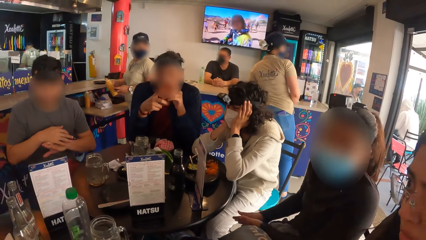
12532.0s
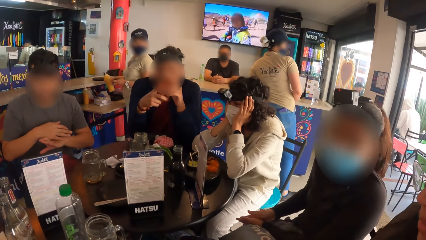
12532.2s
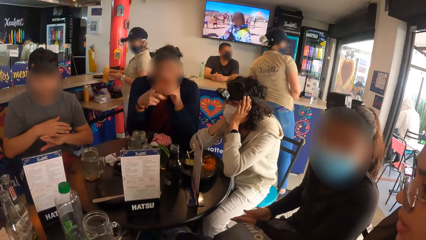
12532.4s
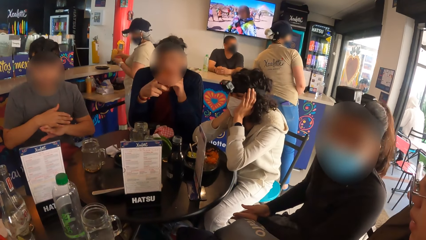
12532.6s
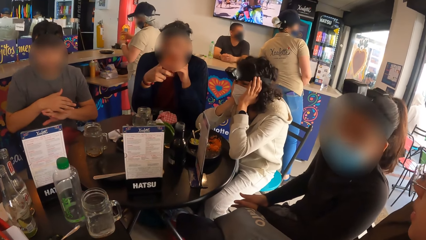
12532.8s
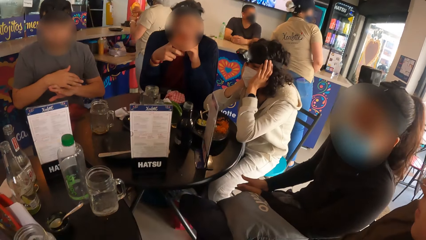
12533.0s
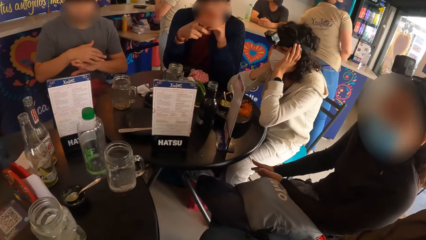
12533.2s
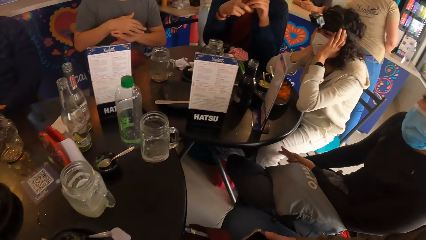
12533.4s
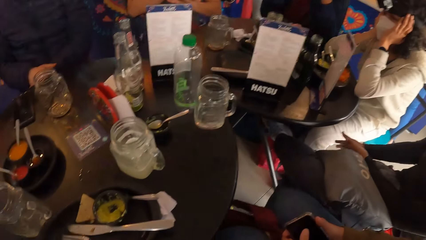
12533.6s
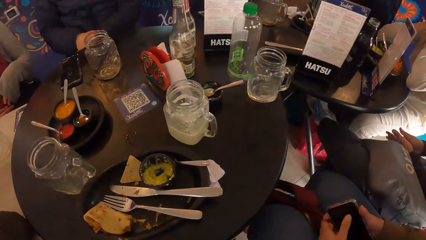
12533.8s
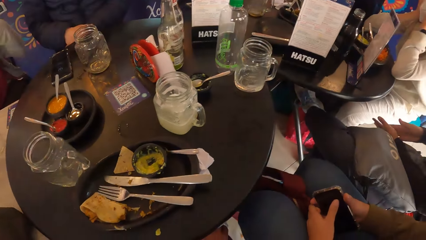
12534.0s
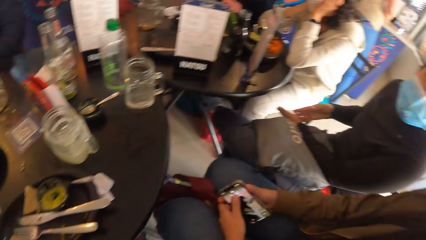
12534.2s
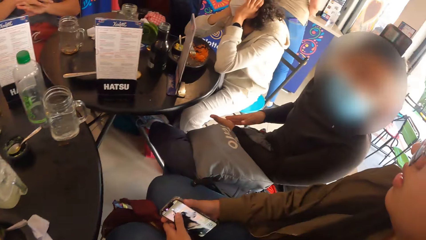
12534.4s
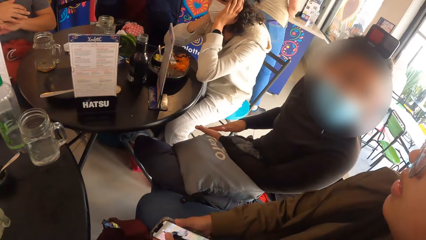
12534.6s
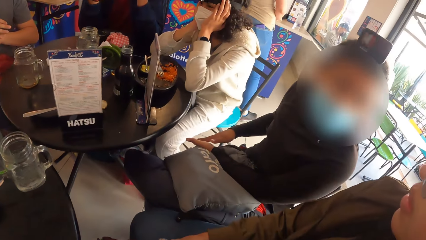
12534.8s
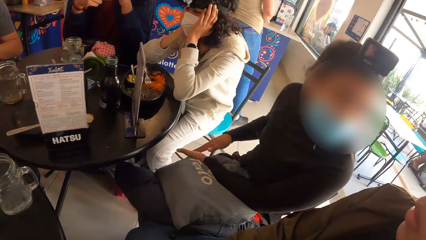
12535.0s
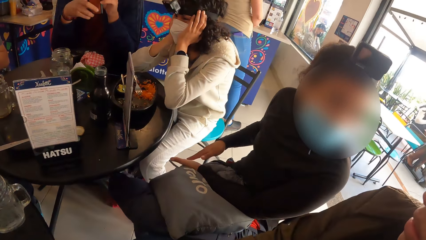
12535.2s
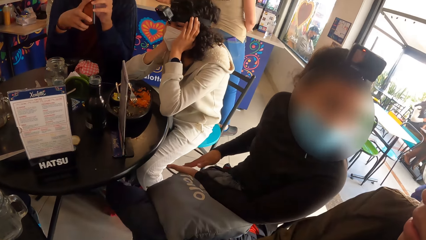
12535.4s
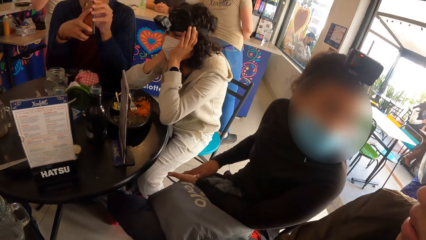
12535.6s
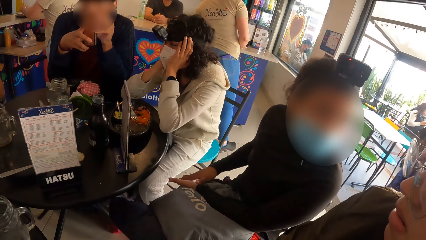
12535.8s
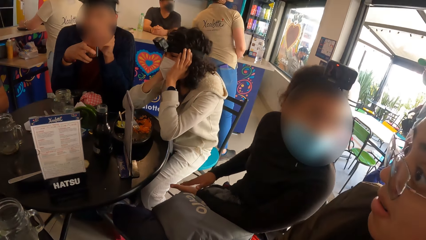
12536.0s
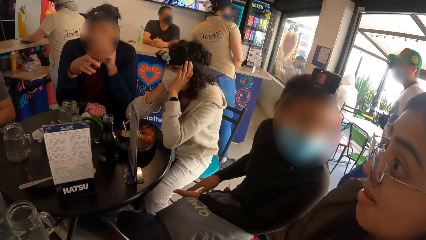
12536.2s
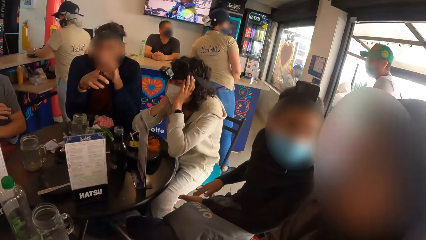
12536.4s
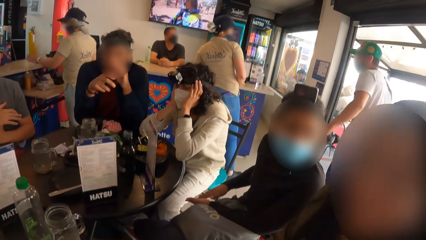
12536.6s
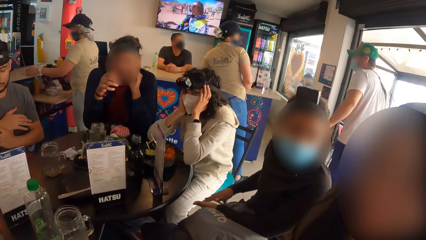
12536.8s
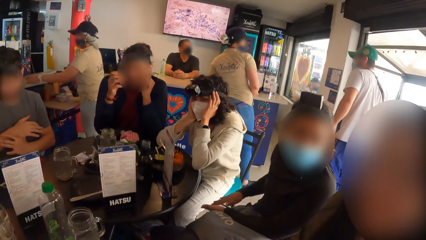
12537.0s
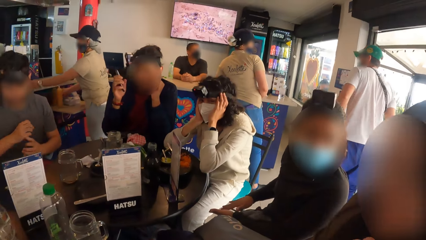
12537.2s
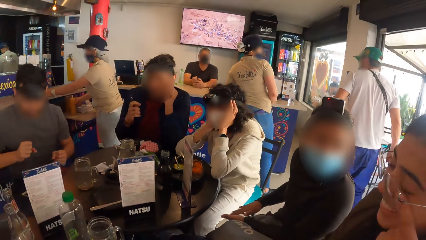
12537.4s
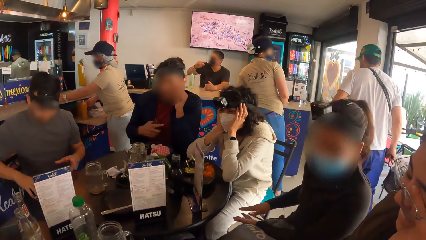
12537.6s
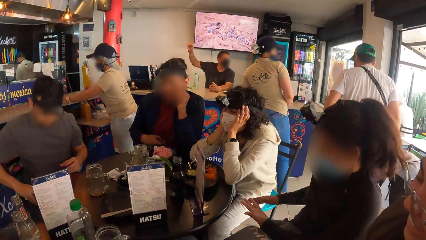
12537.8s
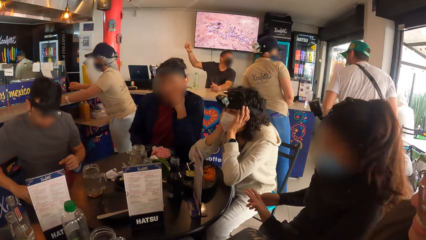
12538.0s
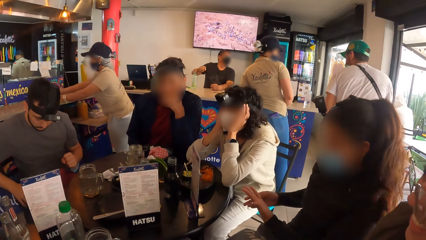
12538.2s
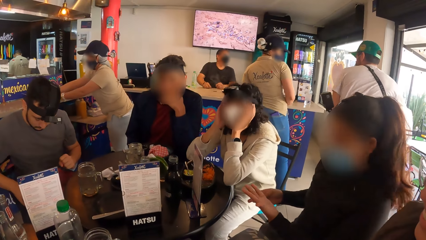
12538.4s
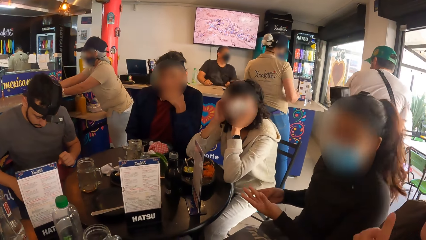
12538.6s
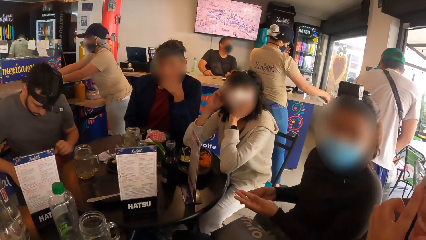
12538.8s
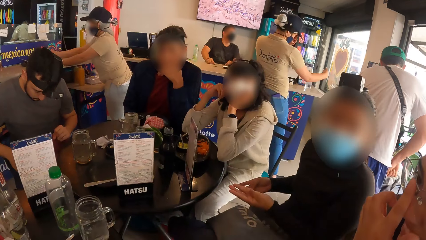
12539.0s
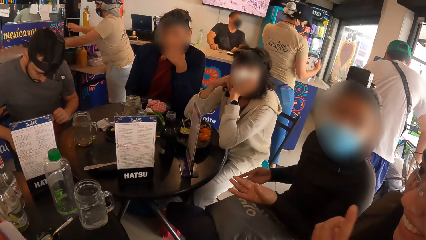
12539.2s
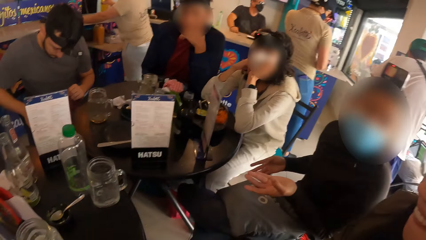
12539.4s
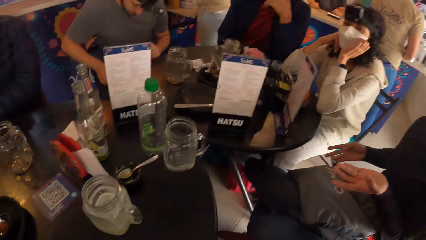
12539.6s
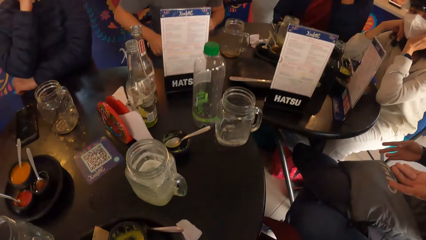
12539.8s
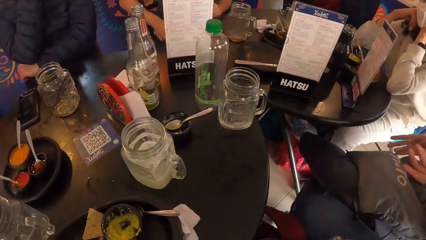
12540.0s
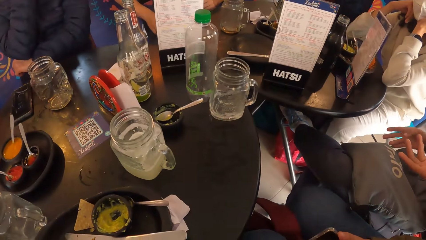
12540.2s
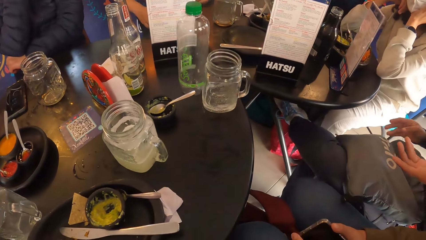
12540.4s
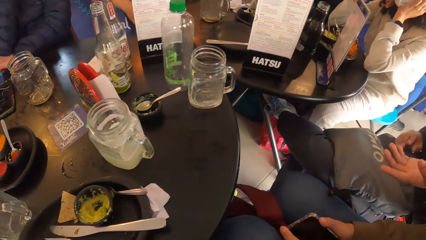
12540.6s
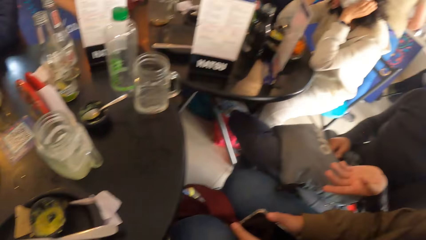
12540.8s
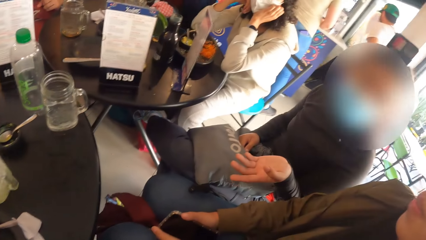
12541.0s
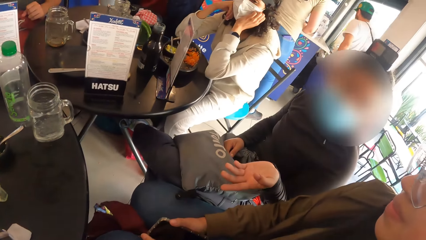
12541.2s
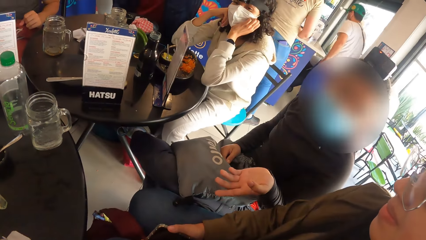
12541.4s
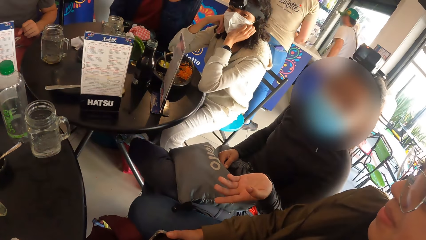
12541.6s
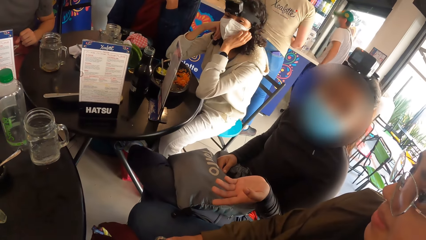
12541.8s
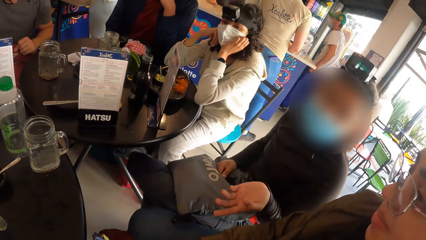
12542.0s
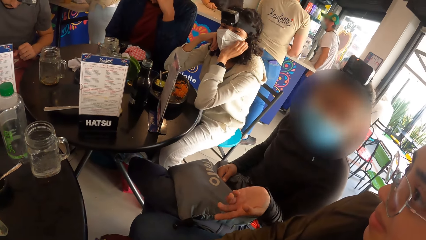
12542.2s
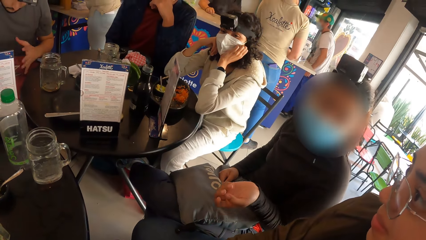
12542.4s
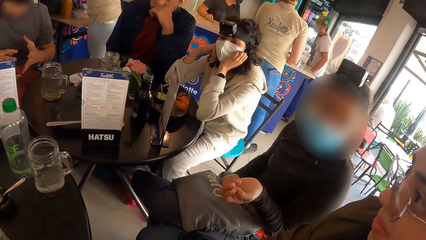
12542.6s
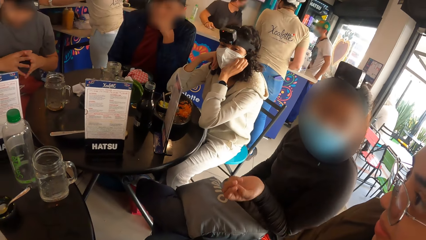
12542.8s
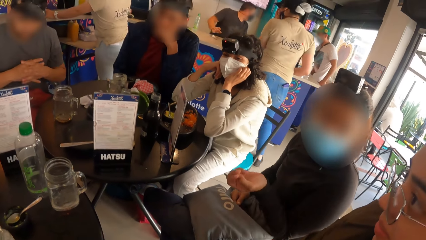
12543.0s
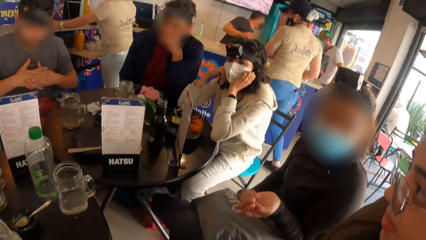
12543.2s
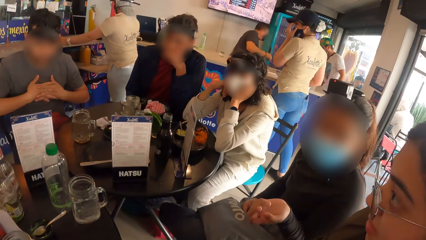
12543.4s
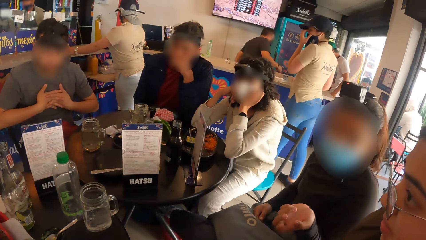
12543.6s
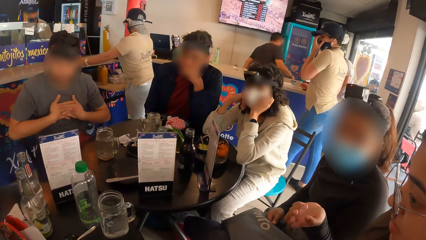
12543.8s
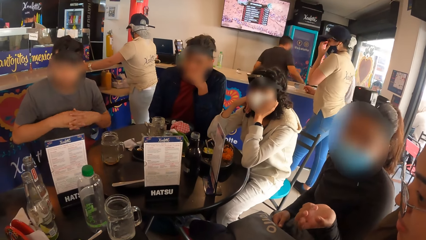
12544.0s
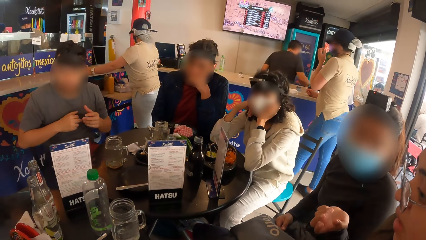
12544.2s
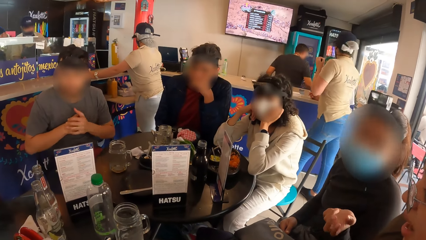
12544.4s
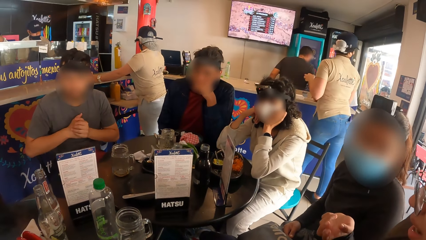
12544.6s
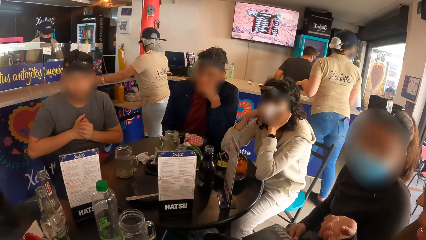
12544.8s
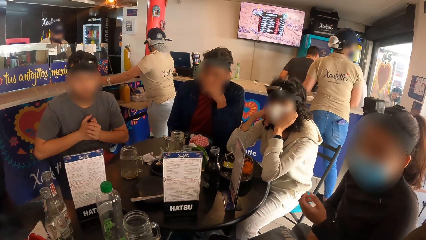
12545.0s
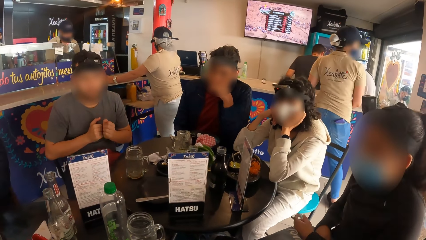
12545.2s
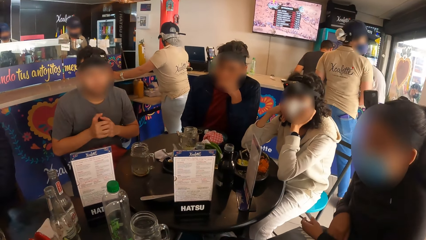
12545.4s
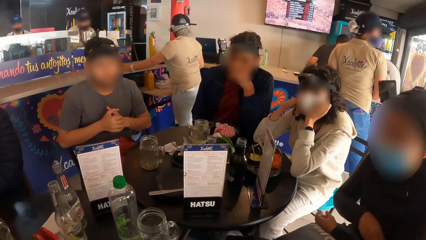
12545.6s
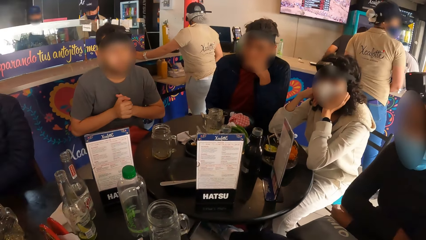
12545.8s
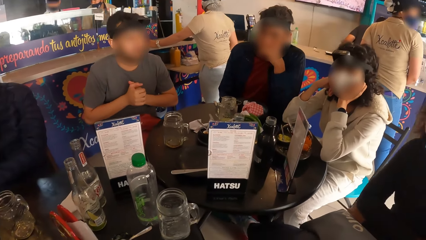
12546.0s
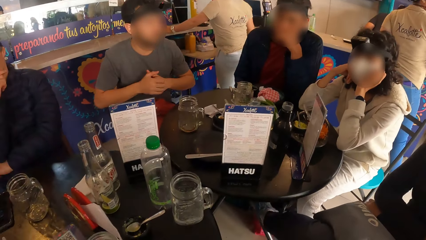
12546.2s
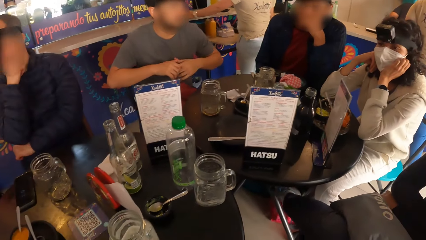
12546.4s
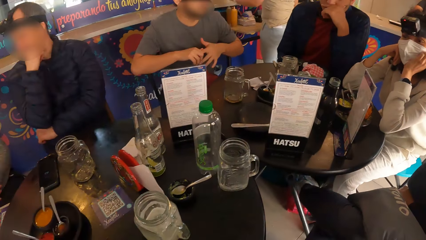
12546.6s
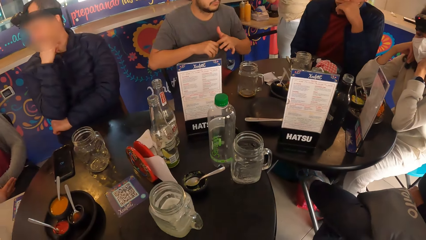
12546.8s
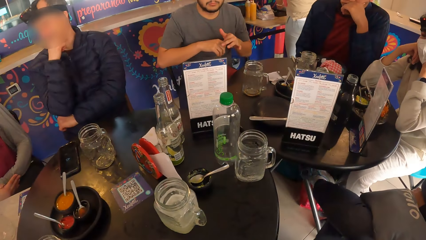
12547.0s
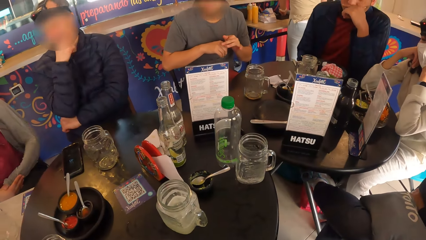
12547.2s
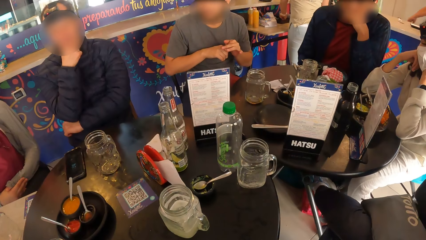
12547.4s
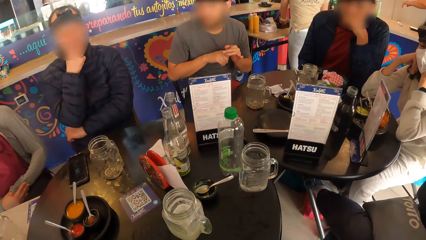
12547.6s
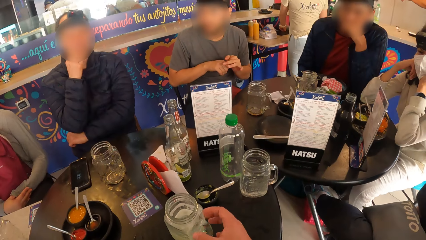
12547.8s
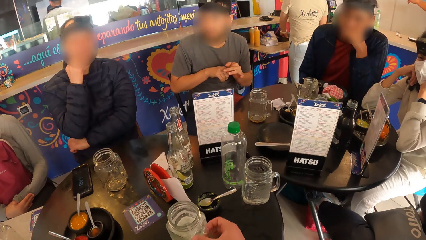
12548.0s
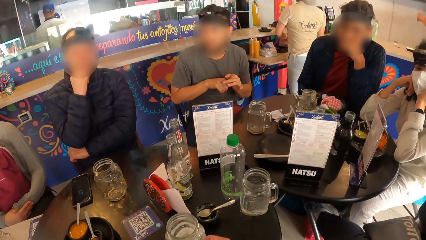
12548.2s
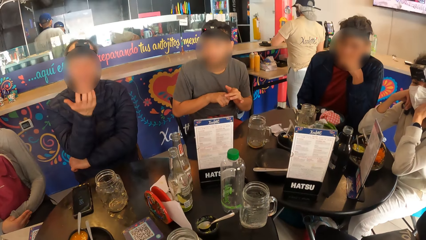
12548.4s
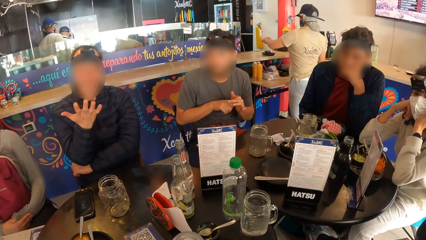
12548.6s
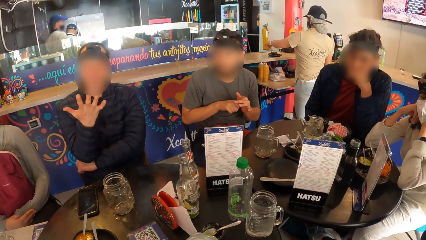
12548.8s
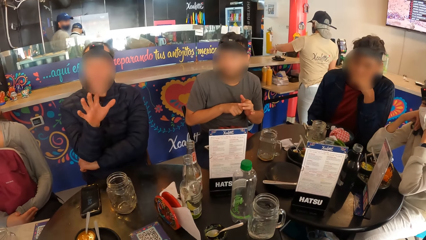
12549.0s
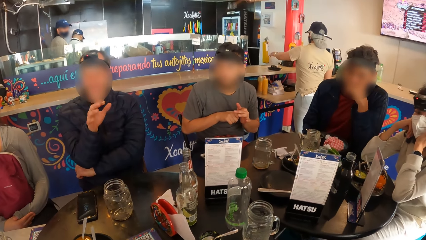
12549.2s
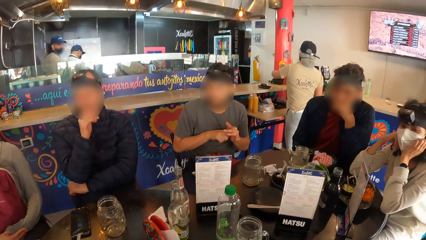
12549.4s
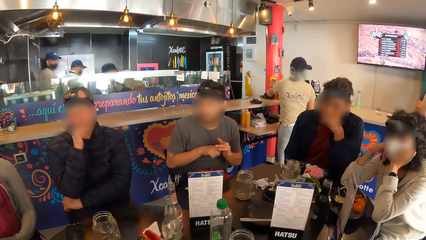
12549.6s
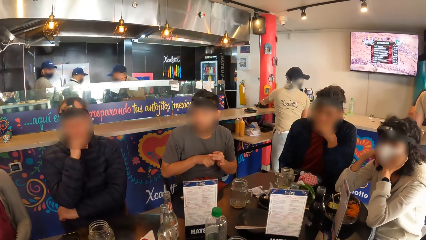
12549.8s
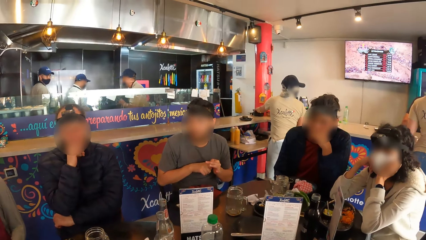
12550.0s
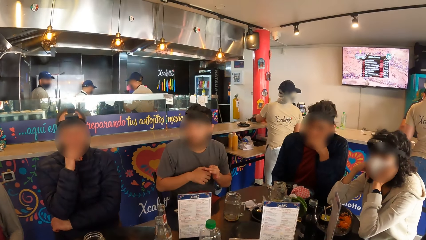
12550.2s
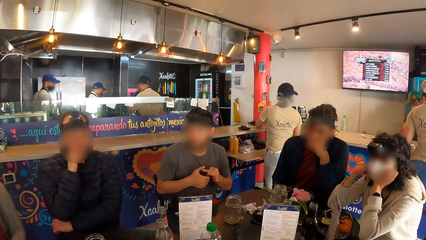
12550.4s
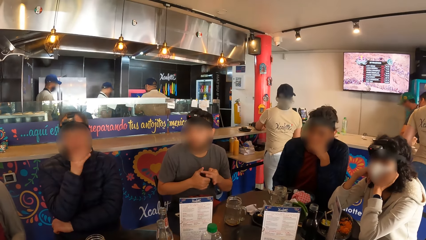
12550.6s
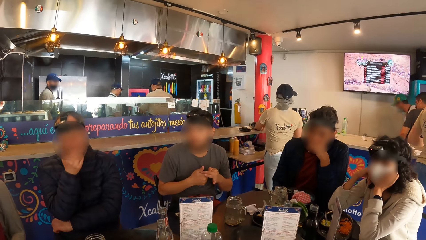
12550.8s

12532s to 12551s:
The camera wearer nods the head. He turns around the table. He looks at a lady. He turns around the table. He looks at the lady. He picks up a cup on the table with his right hand. He stares at people and takes the drink.
